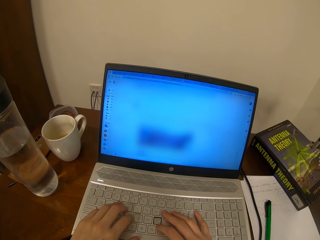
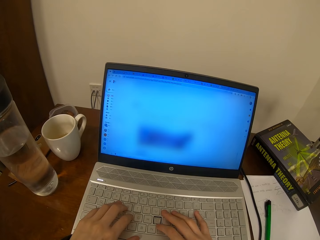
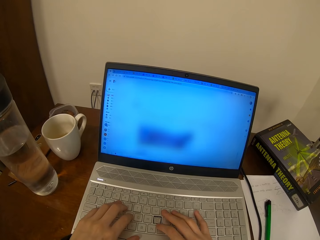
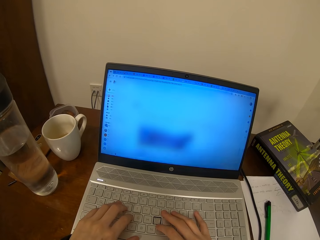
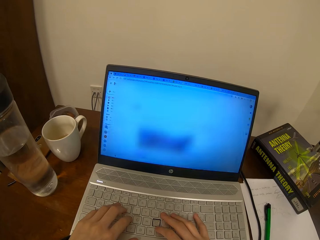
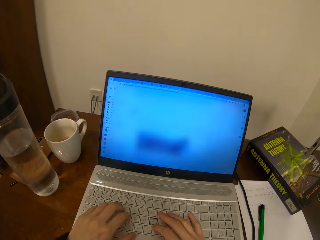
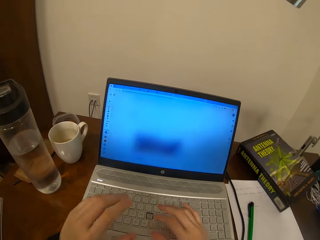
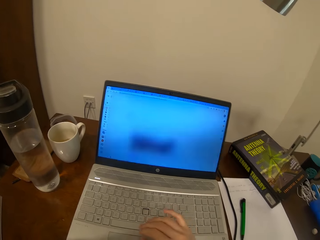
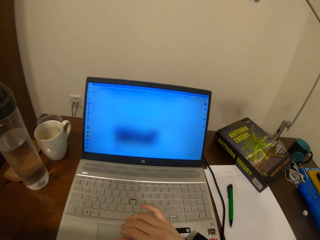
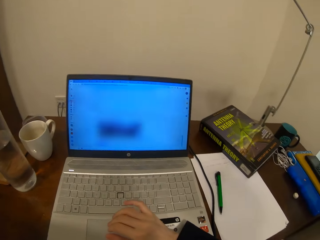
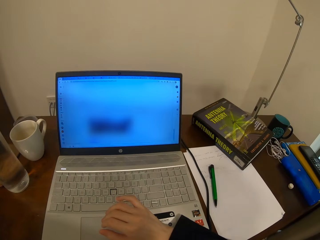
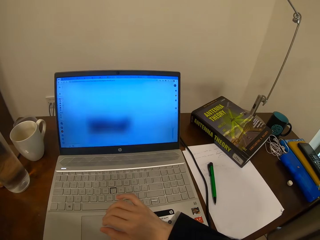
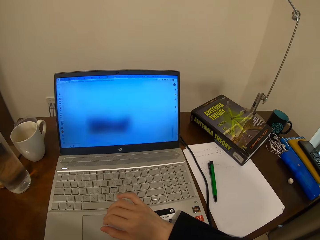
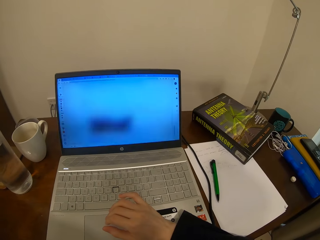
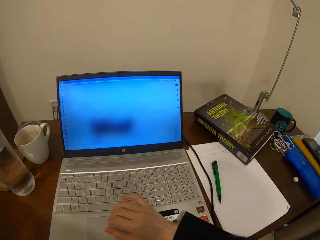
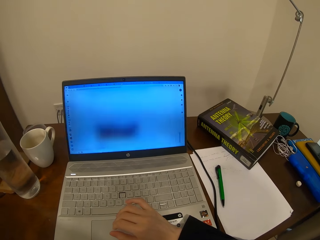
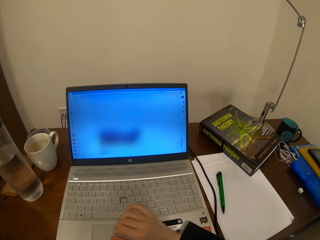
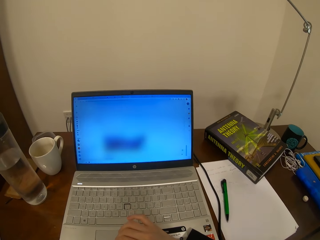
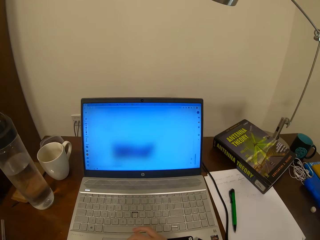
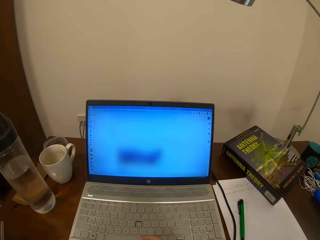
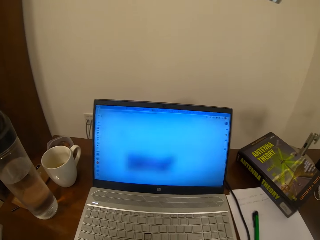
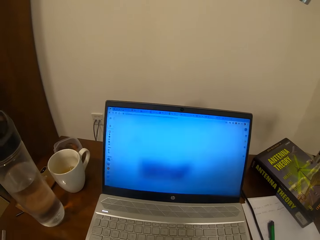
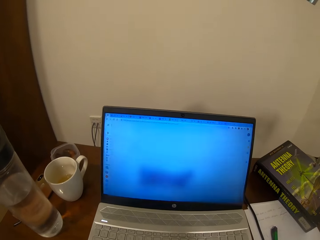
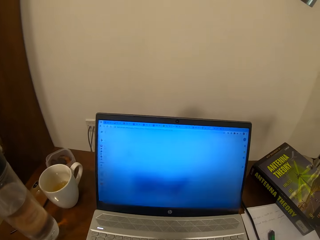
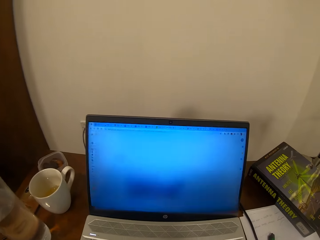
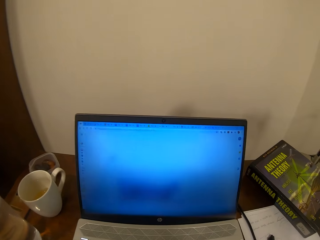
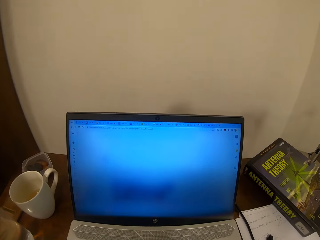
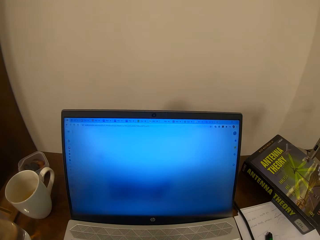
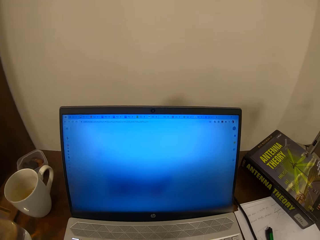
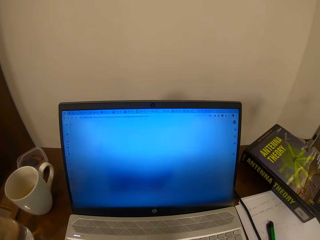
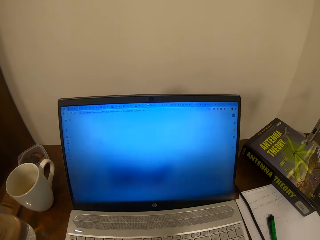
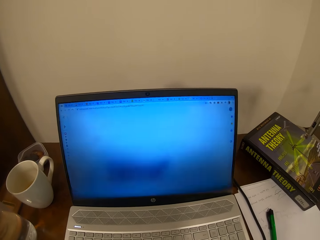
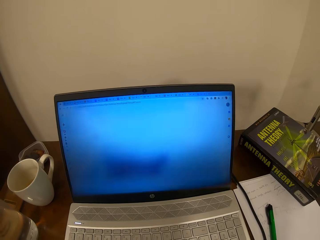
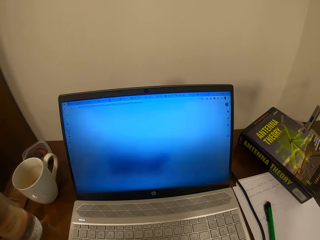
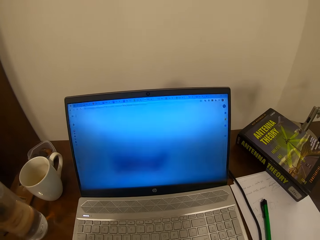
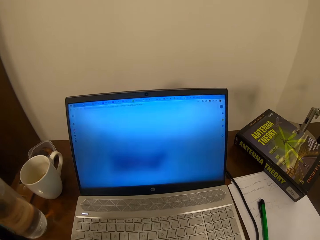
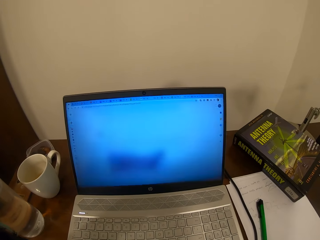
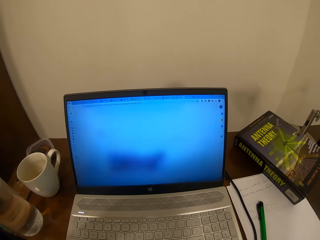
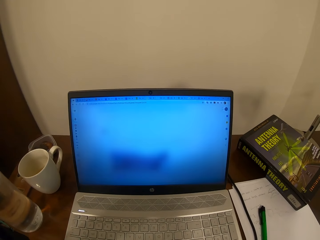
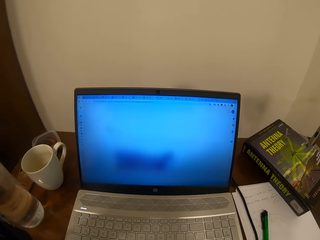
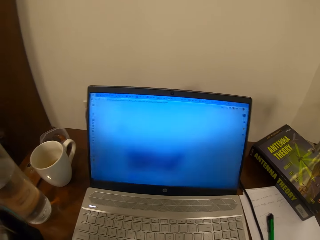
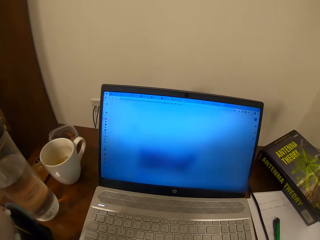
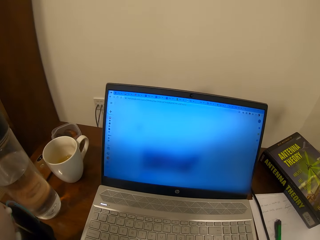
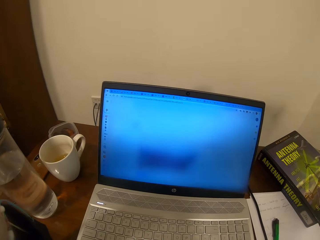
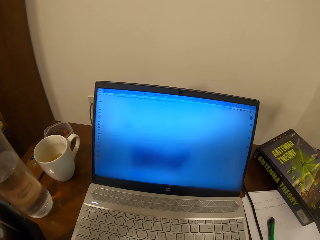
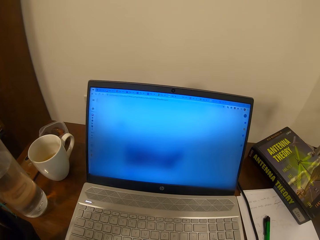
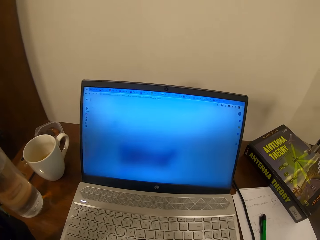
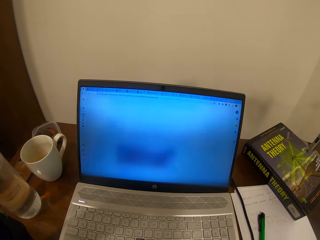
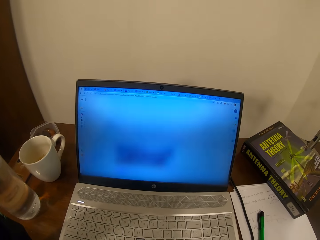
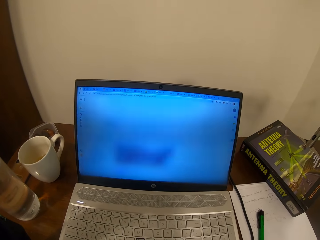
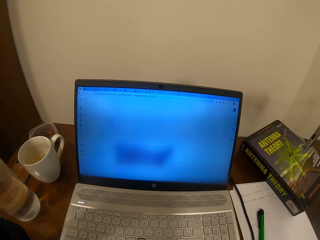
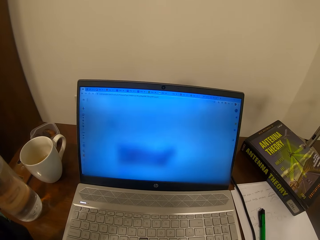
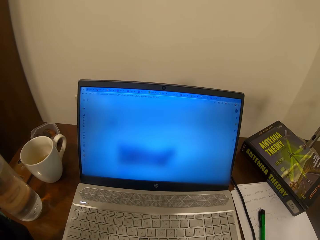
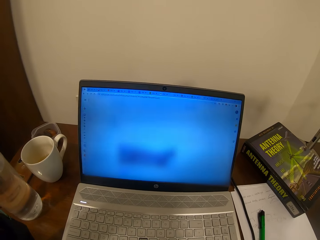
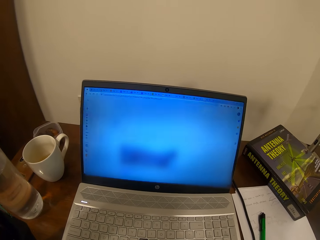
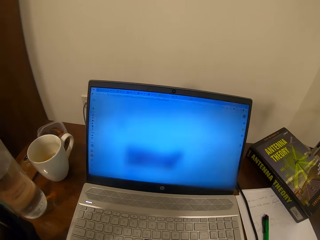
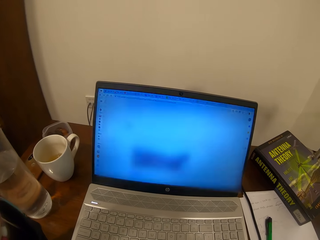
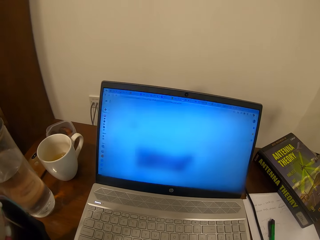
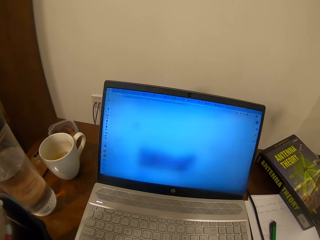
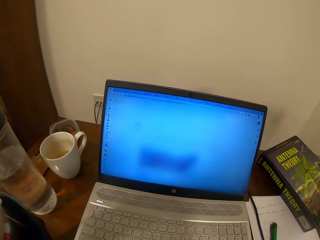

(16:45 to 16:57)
The camera wearer lifts her left hand. She adjusts the camera. She stares at the laptop screen.

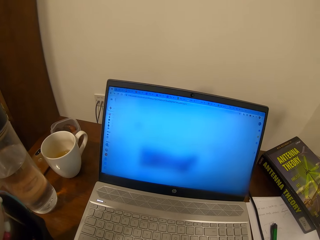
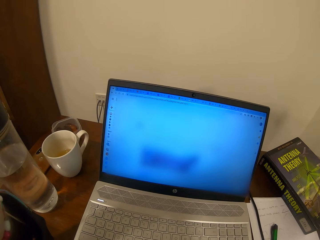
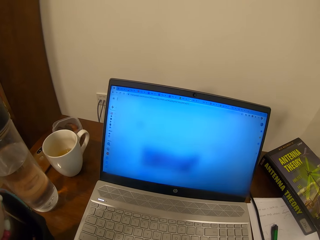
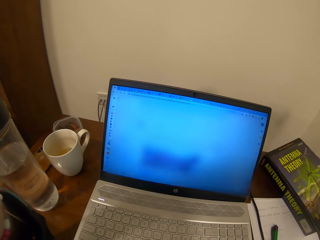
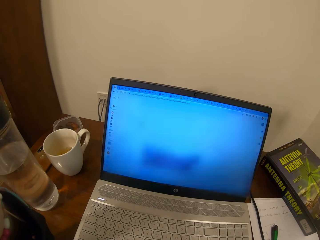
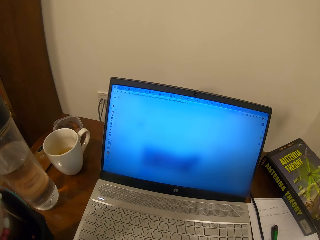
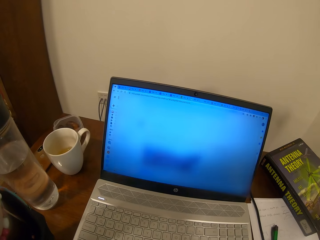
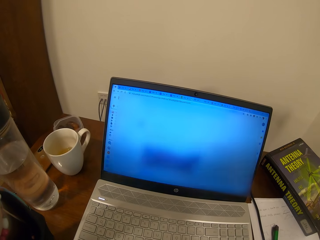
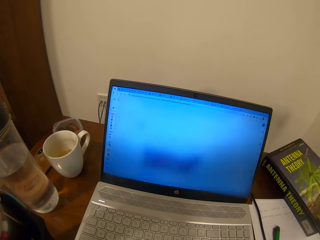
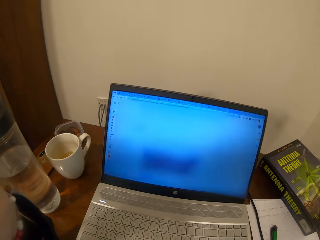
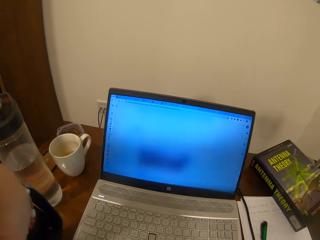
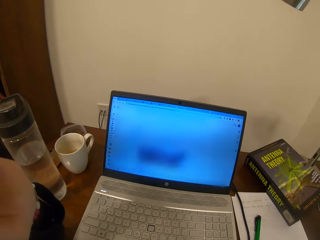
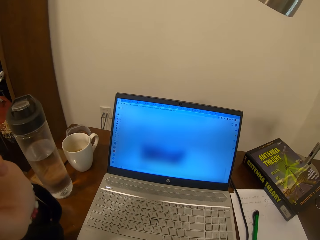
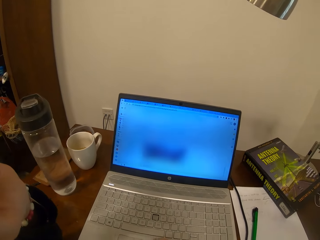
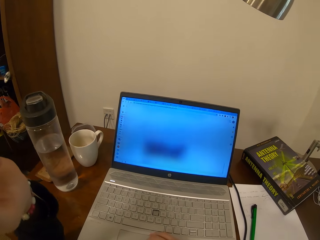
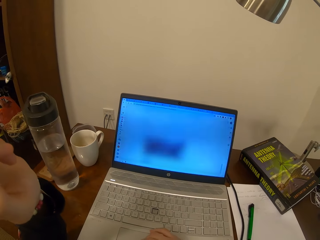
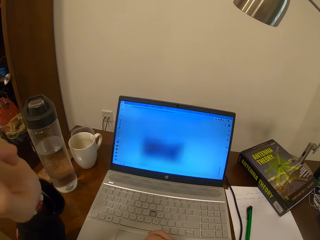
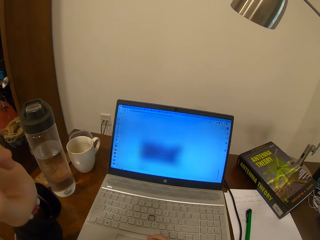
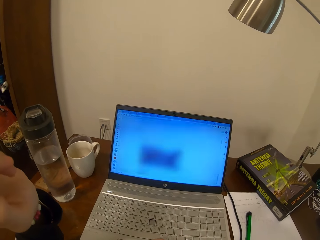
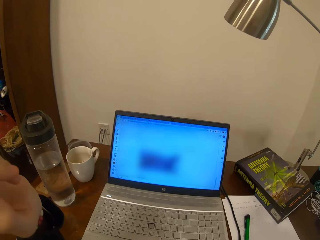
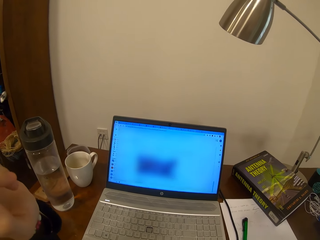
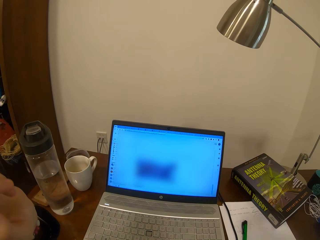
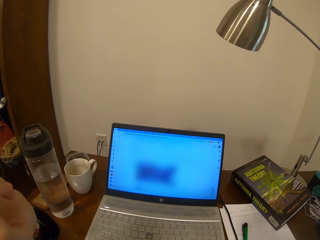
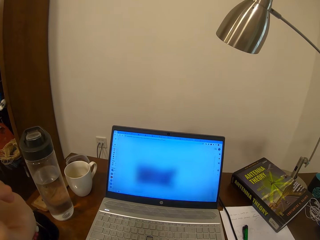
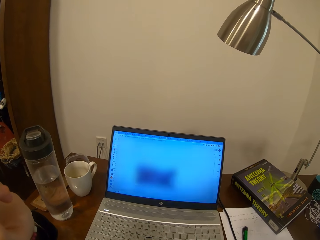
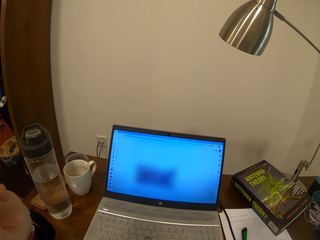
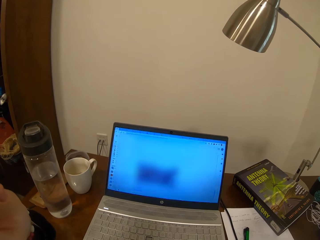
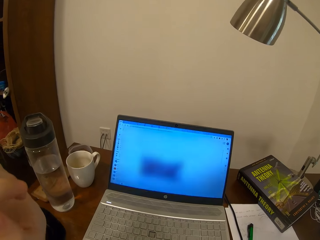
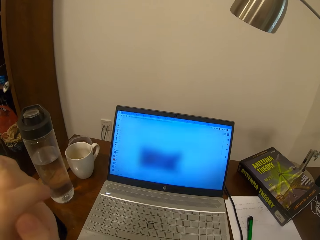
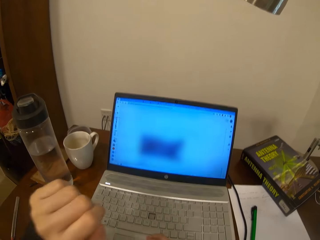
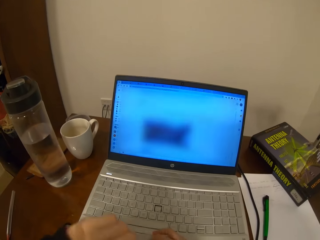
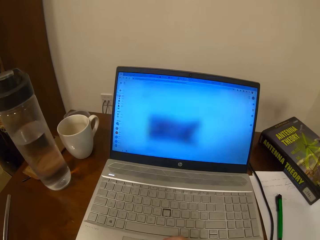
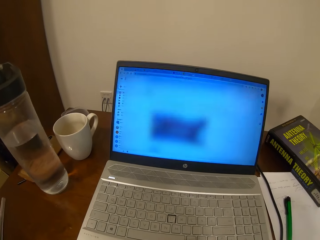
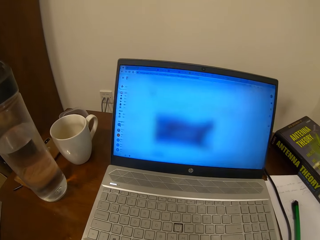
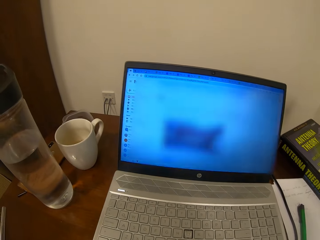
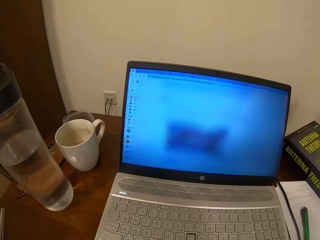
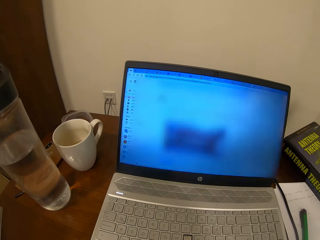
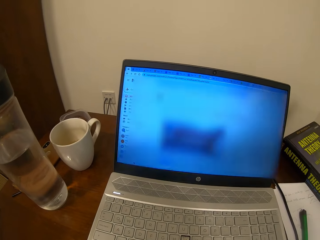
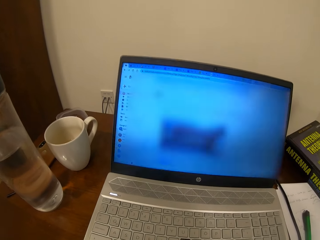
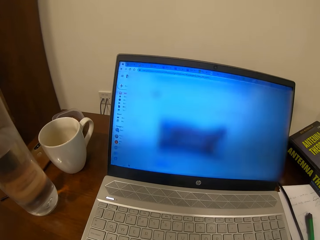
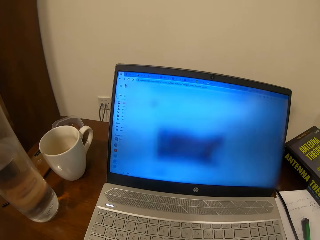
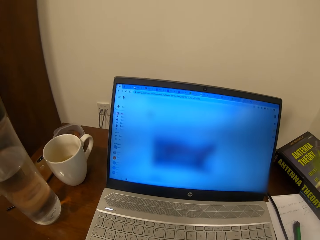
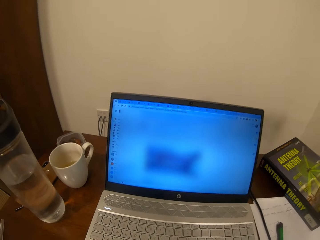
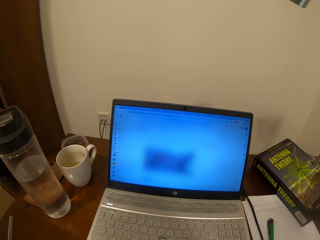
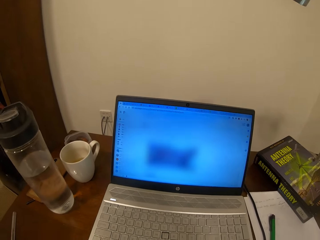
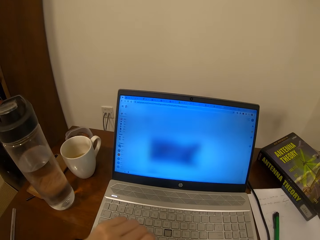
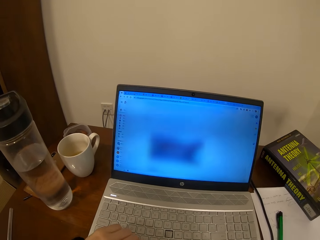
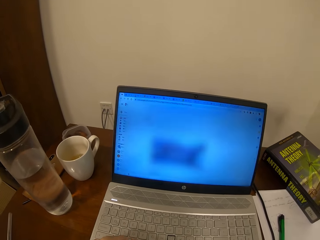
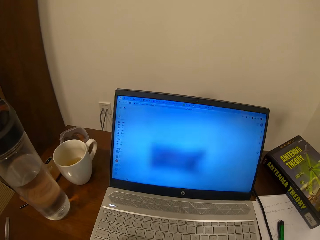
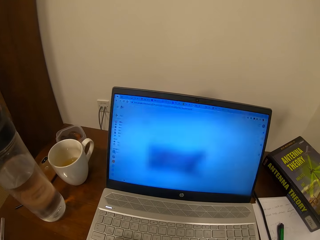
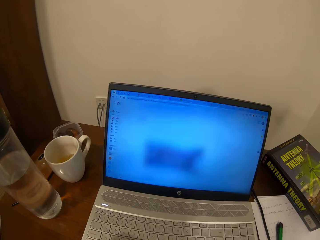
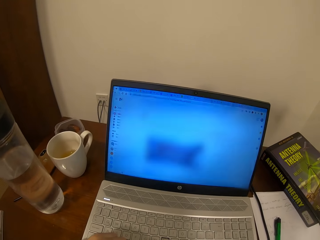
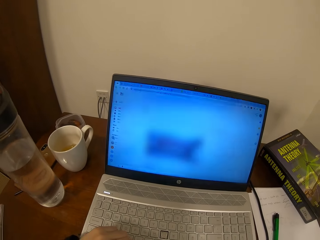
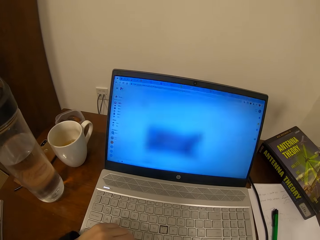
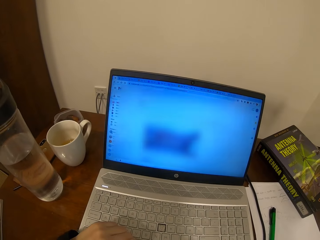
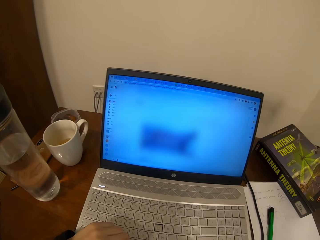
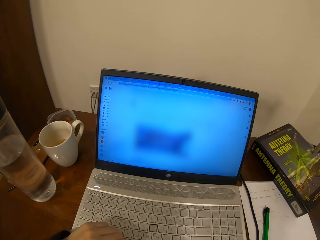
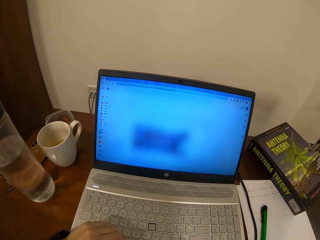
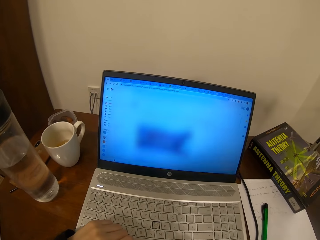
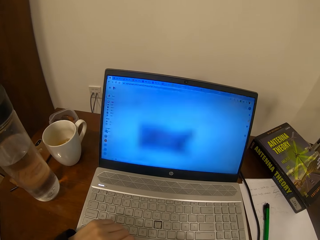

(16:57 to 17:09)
The camera wearer operates the laptop.
